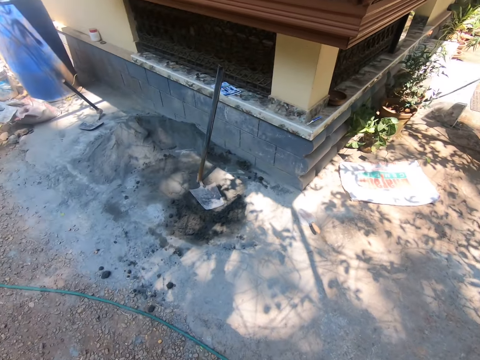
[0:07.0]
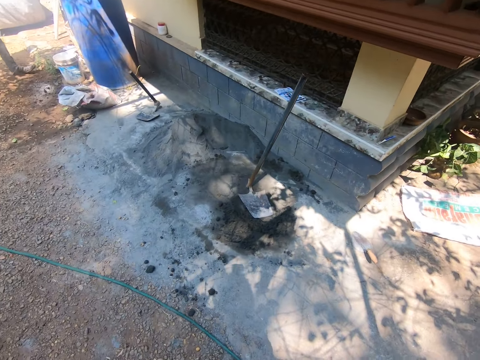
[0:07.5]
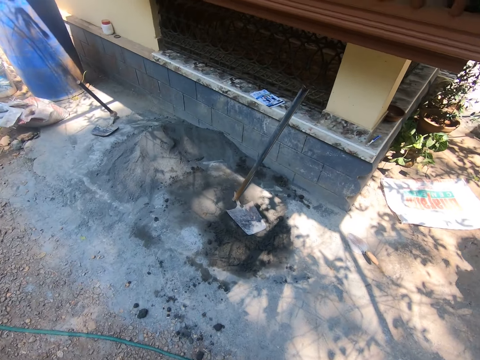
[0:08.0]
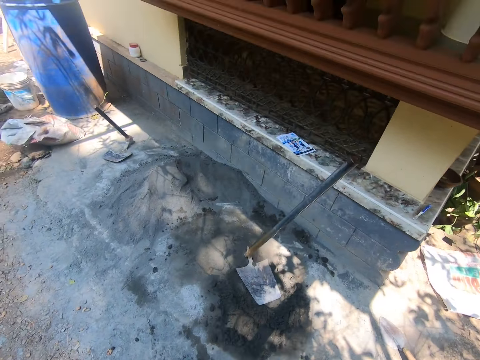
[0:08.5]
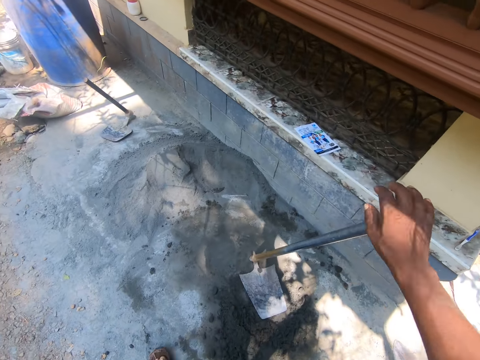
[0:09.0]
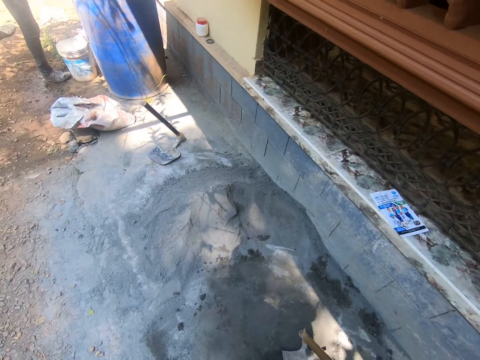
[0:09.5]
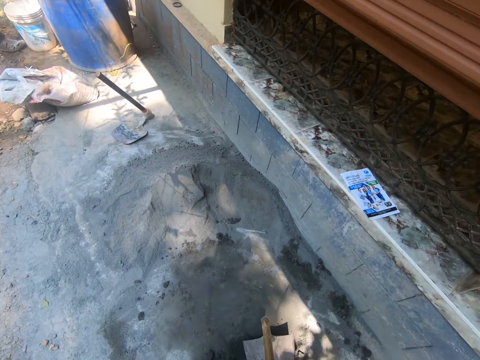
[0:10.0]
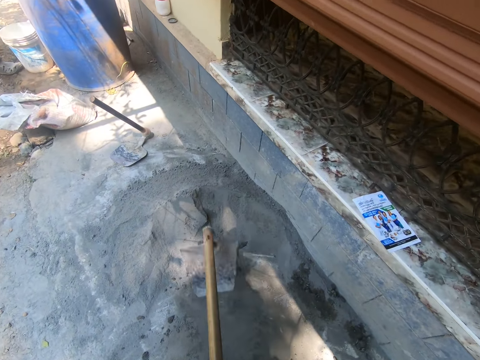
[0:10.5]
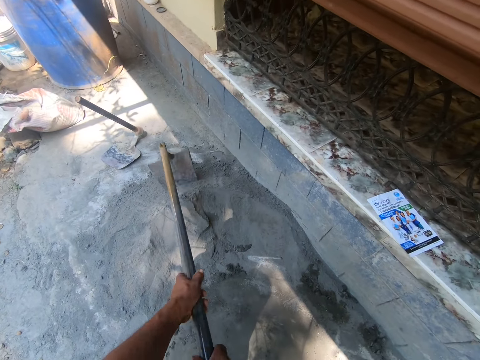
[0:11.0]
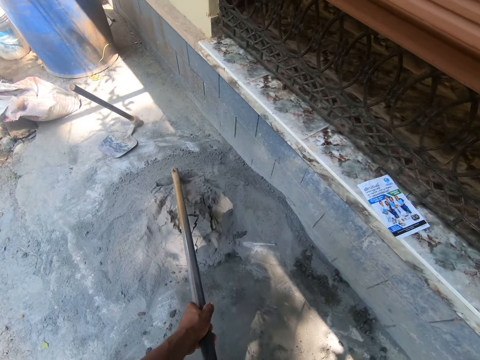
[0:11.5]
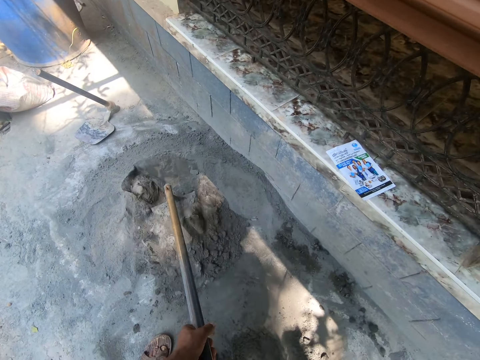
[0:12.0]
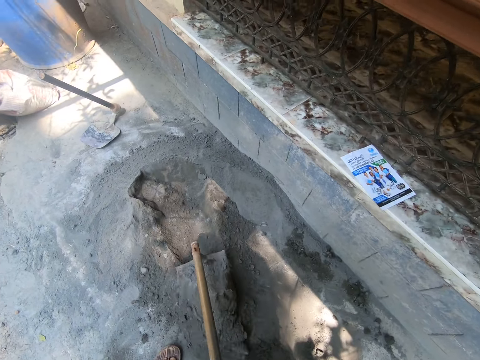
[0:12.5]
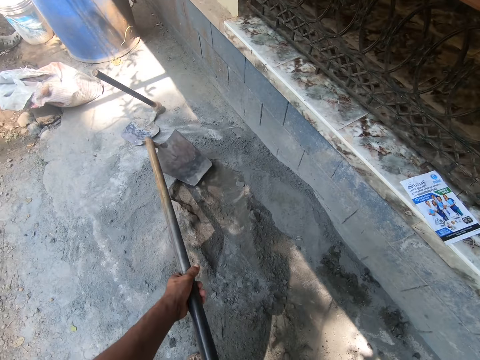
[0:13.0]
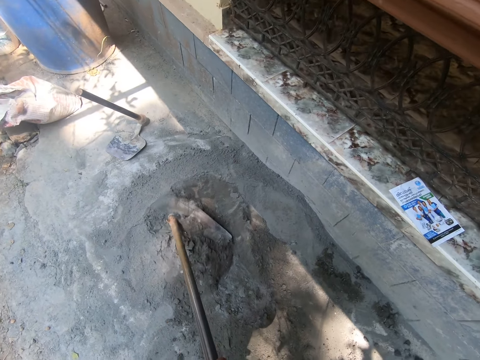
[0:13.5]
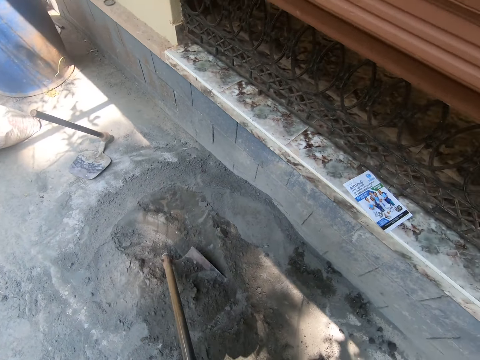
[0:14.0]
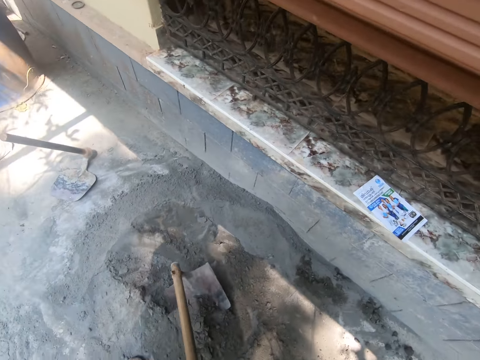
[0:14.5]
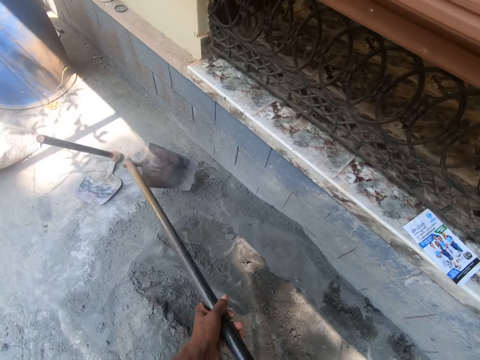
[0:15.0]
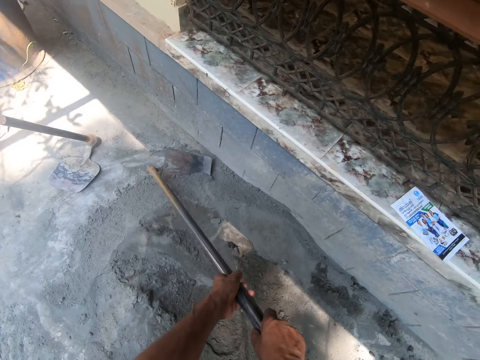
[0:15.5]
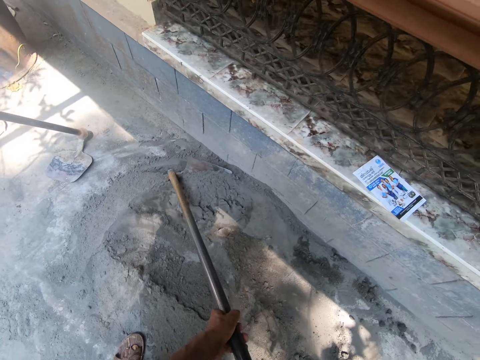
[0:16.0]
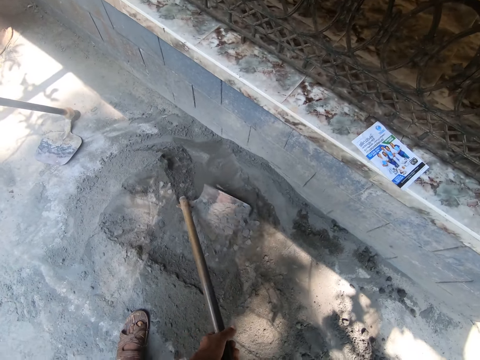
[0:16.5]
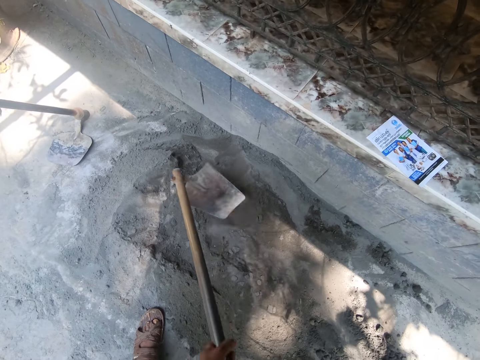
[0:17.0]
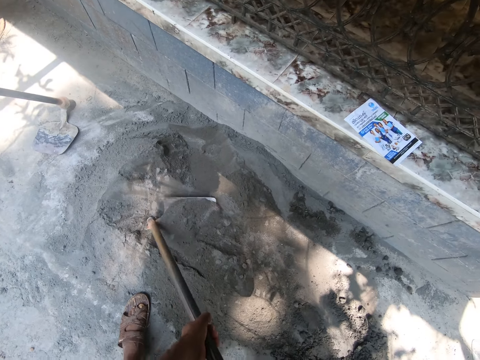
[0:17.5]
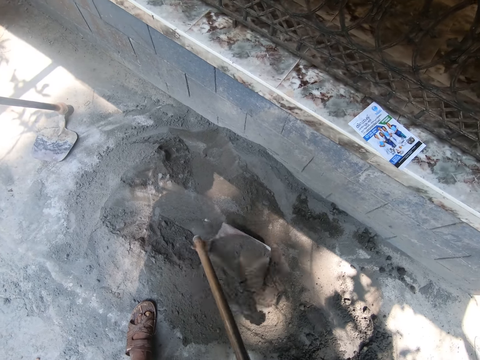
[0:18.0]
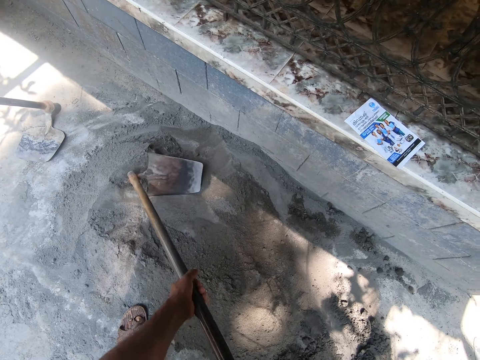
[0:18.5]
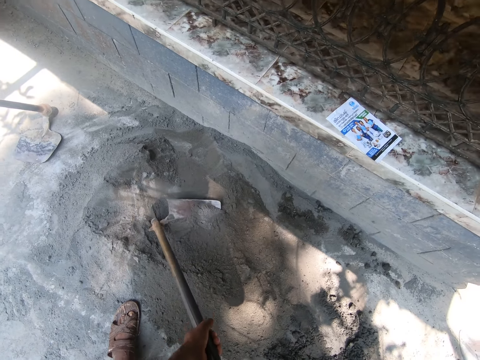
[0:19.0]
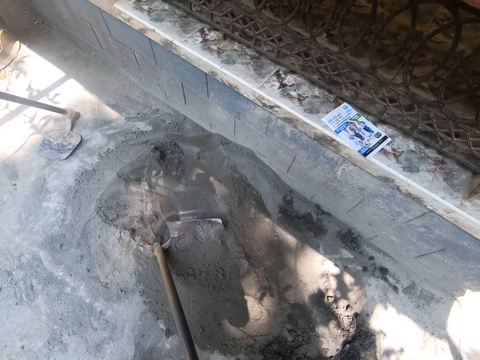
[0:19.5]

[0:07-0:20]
The camera wearer converses with a man. He grabs a hoe with his right hand. He prepares mortar with the hoe in both his hands.

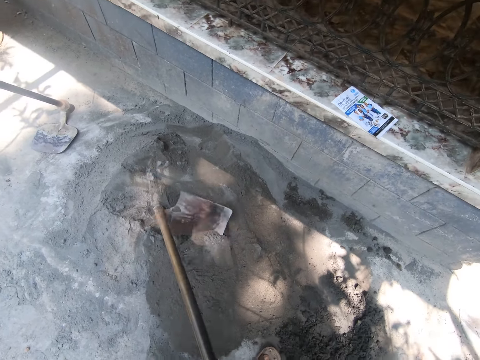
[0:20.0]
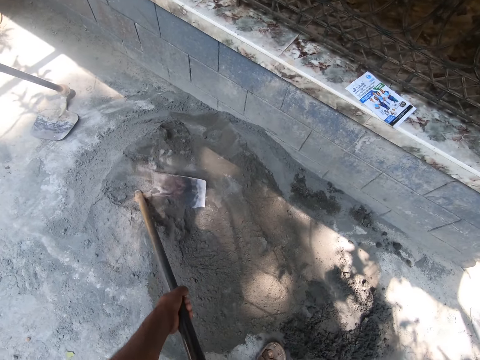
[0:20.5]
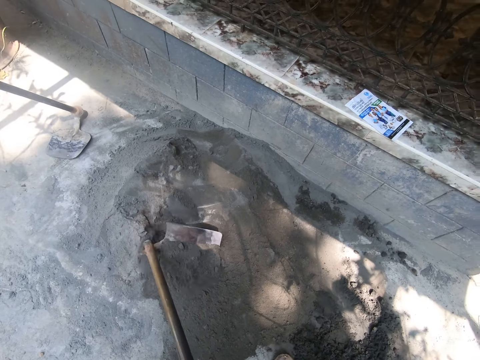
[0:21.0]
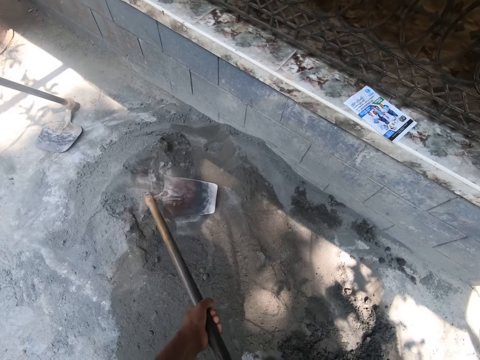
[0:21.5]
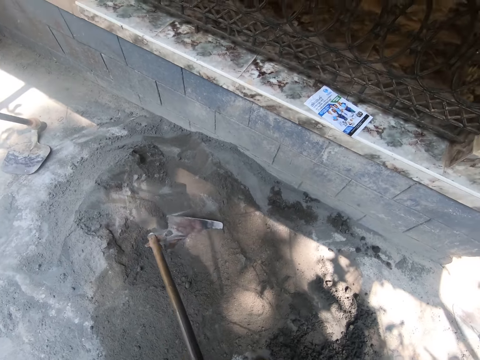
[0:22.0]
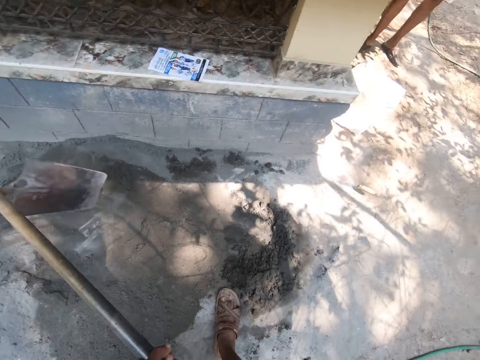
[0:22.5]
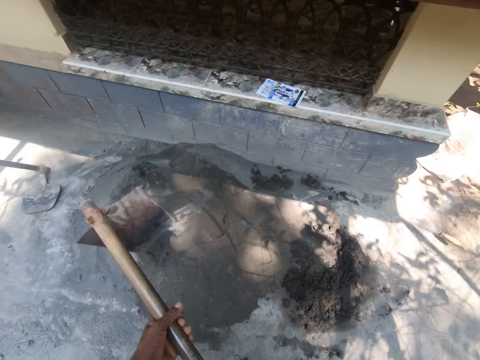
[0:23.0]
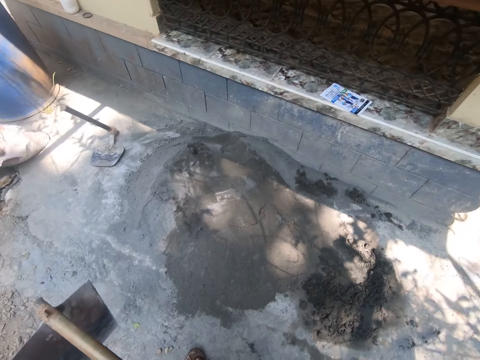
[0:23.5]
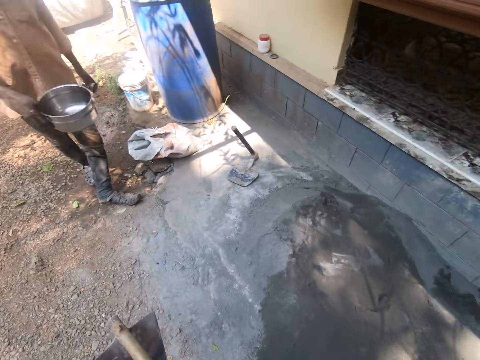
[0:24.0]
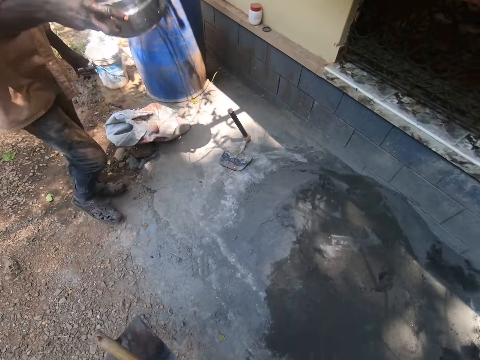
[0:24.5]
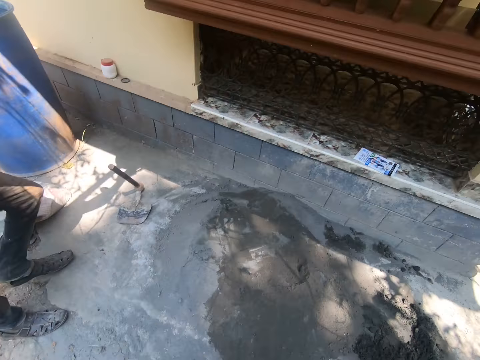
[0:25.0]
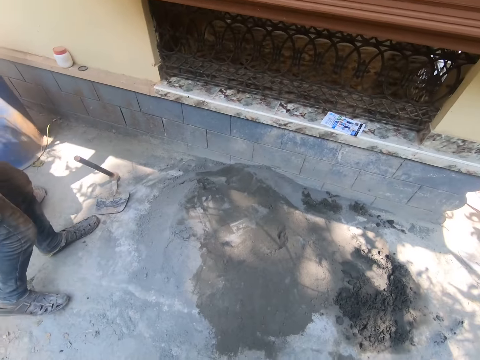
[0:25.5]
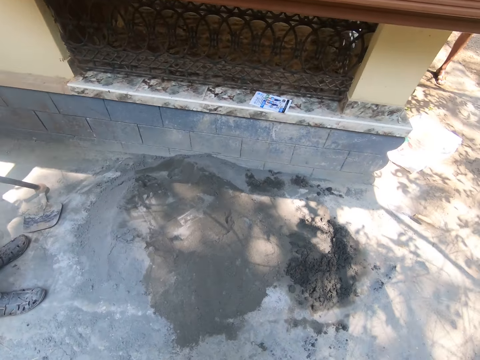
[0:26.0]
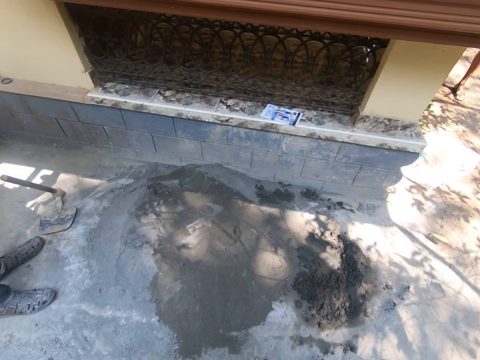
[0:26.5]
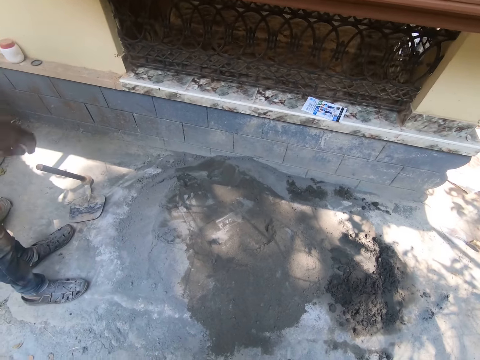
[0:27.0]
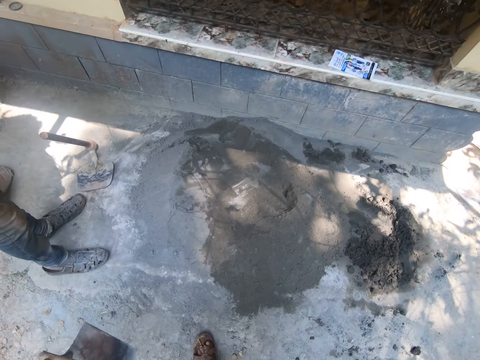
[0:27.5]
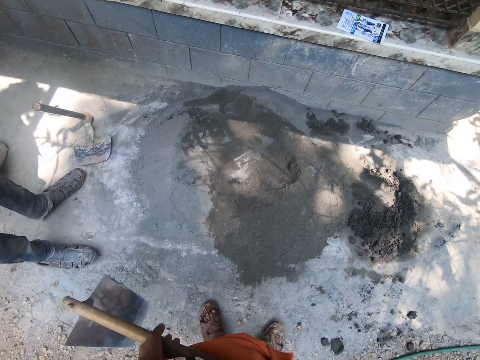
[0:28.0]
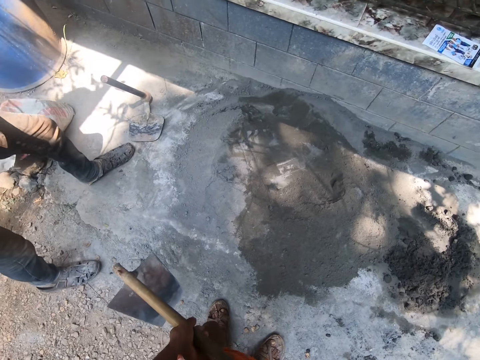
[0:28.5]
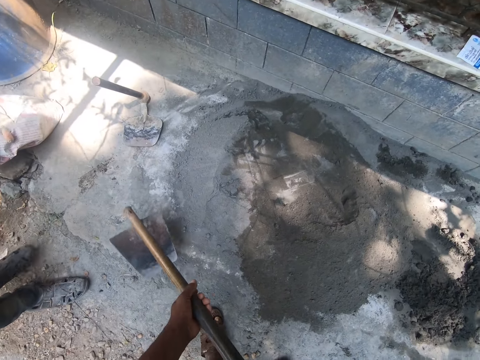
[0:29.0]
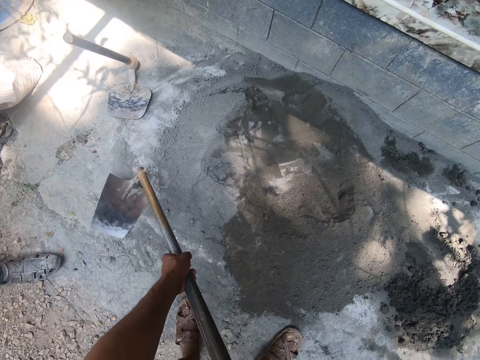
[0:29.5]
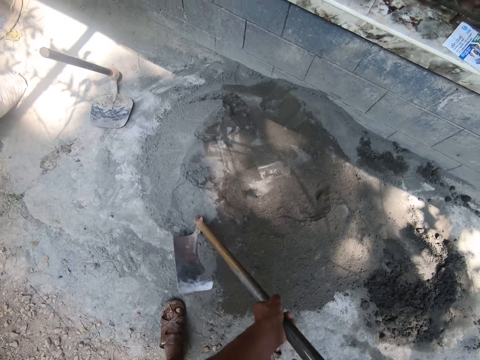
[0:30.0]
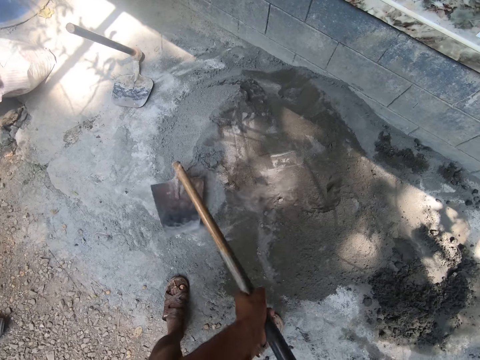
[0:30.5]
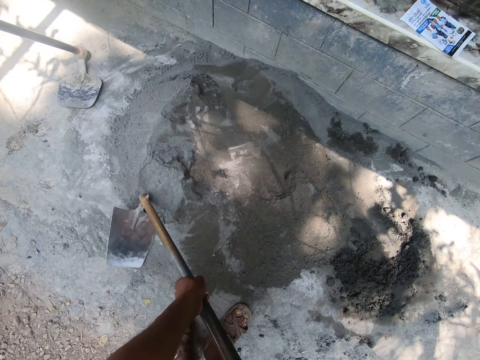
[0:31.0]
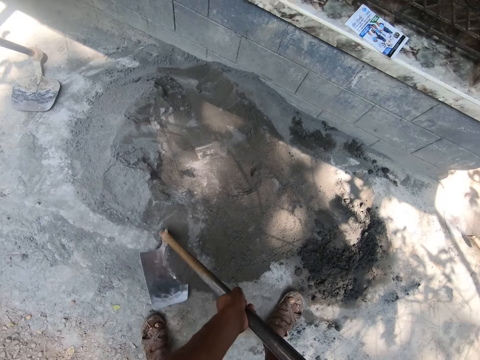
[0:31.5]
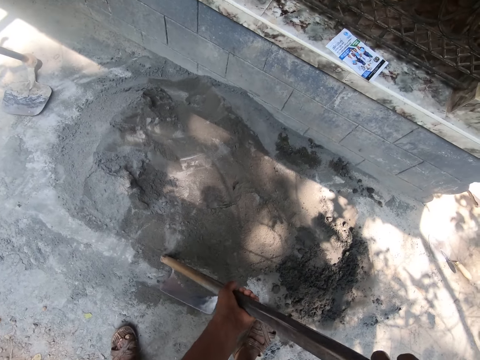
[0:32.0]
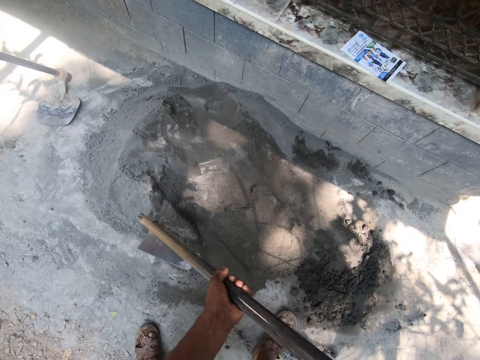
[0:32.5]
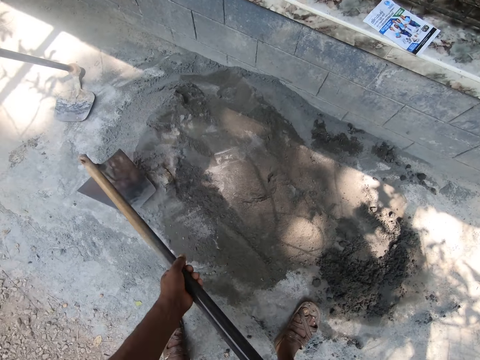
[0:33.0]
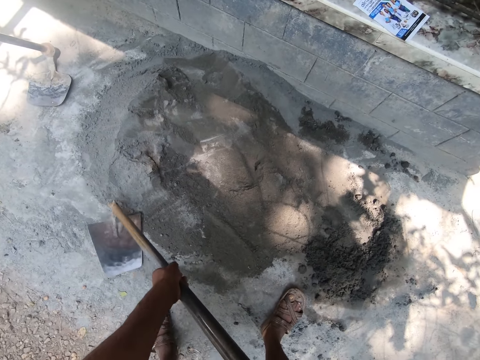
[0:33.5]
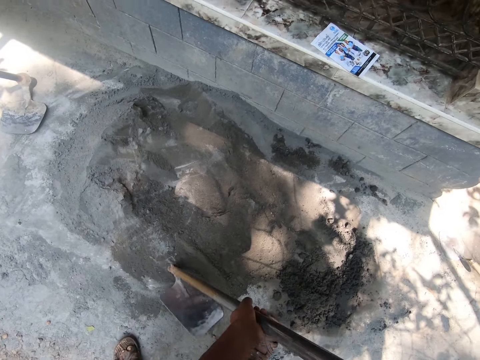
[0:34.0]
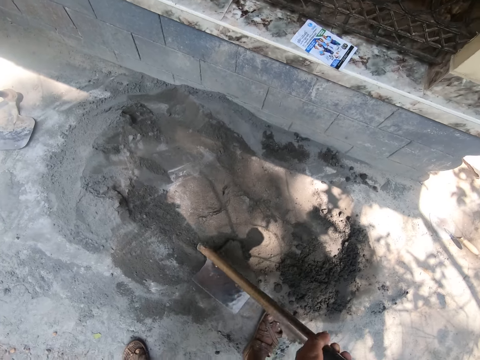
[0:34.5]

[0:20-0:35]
The camera wearer lifts the hoe from the mortar with both hands. They walk in the area. A man interacts with the camera wearer. The camera wearer prepares the cement with the hoe in both hands. They drag the cement.
